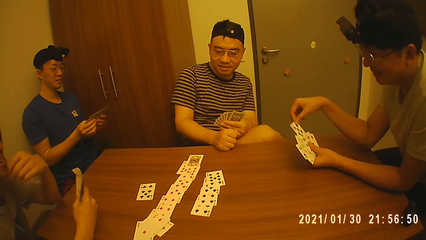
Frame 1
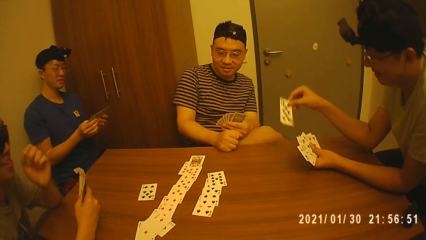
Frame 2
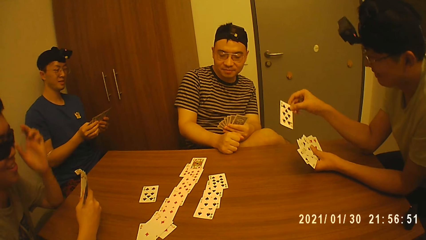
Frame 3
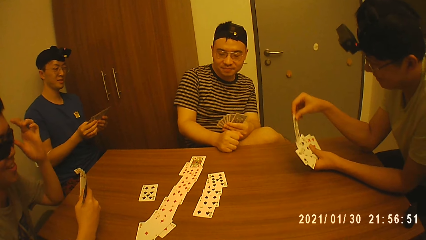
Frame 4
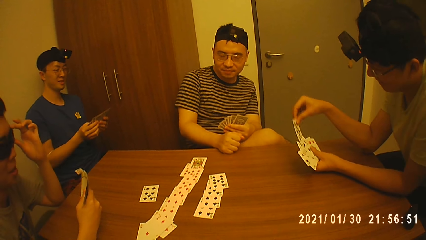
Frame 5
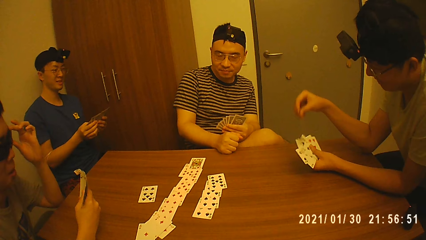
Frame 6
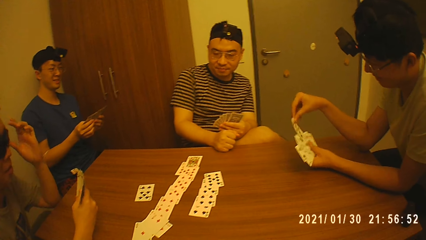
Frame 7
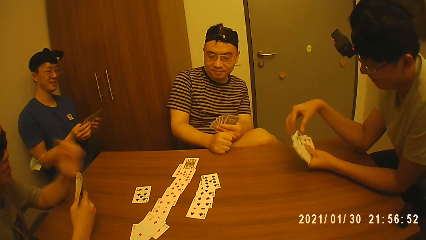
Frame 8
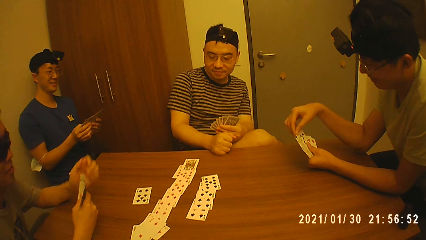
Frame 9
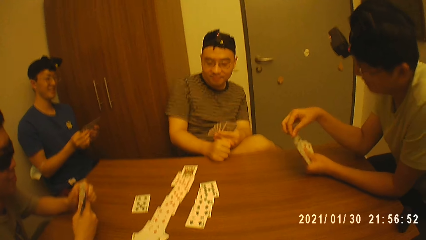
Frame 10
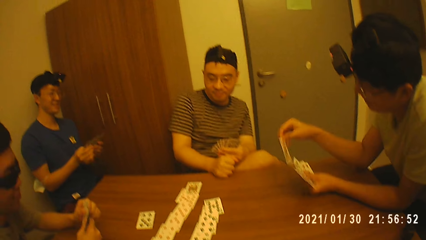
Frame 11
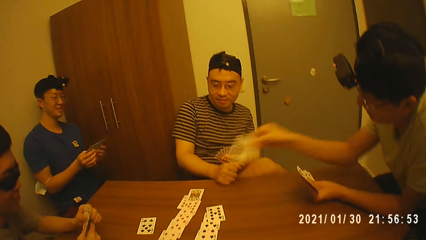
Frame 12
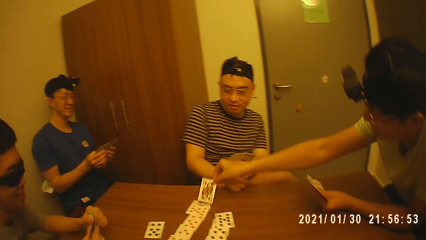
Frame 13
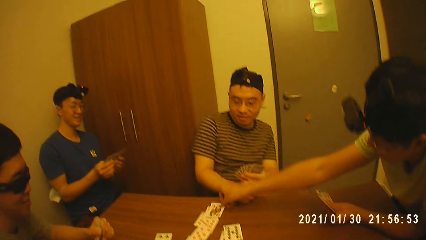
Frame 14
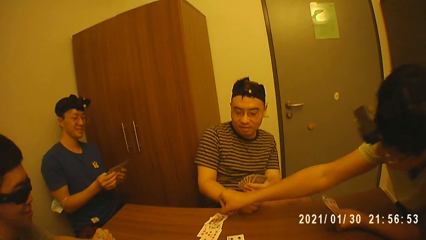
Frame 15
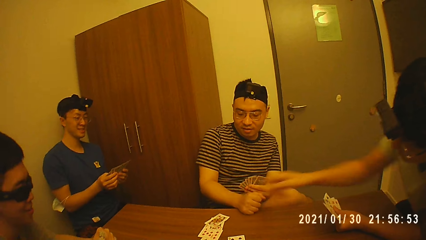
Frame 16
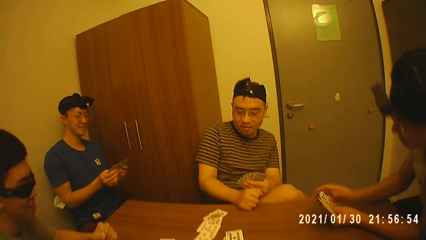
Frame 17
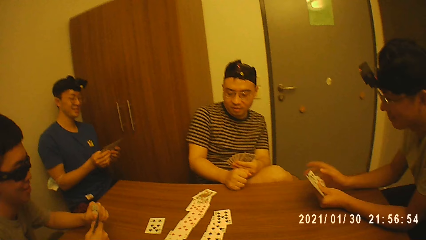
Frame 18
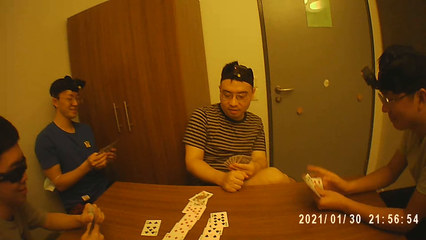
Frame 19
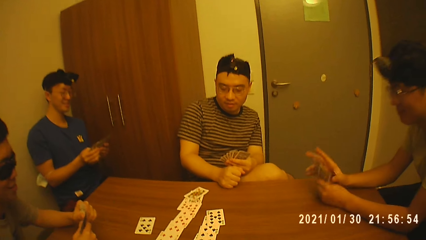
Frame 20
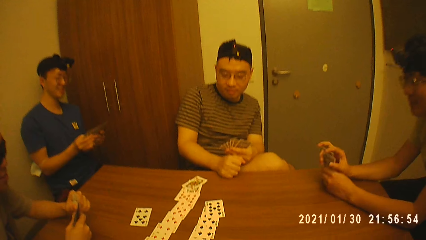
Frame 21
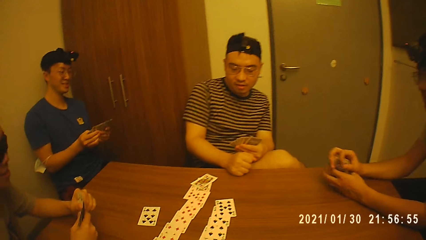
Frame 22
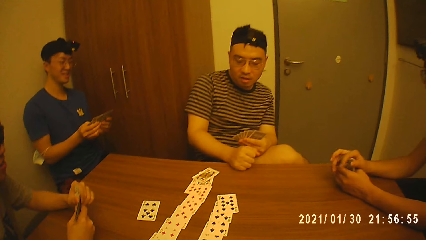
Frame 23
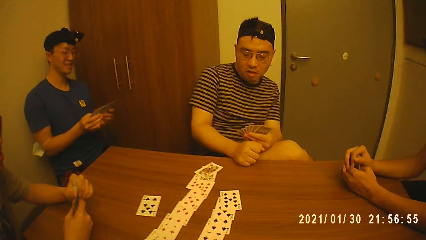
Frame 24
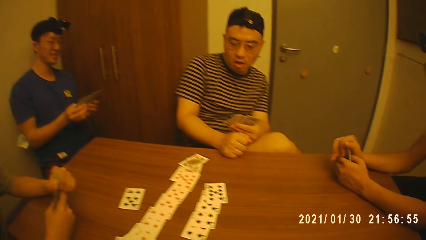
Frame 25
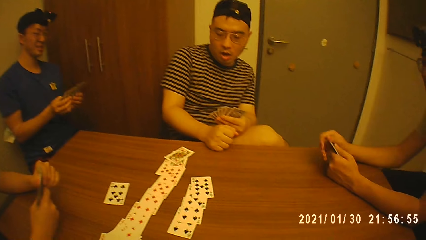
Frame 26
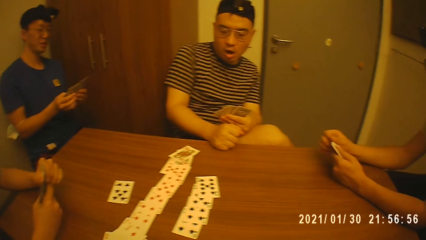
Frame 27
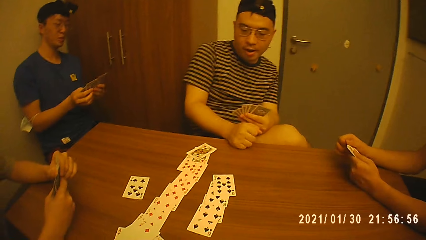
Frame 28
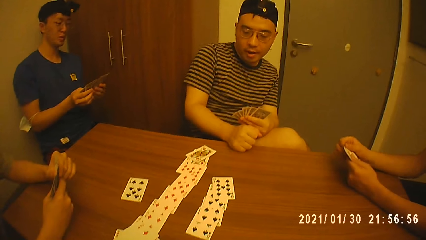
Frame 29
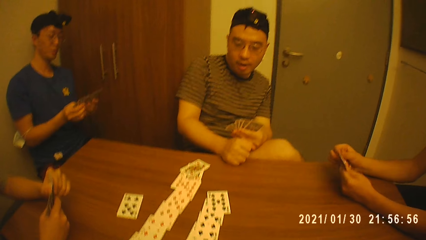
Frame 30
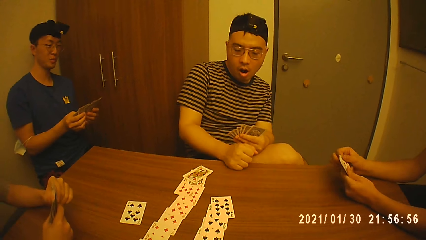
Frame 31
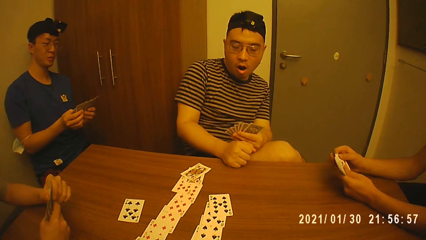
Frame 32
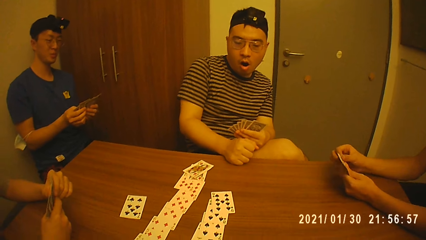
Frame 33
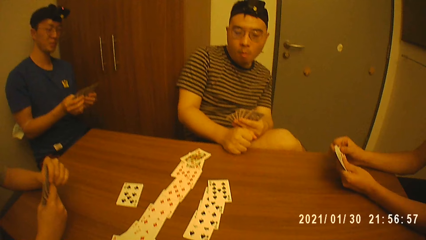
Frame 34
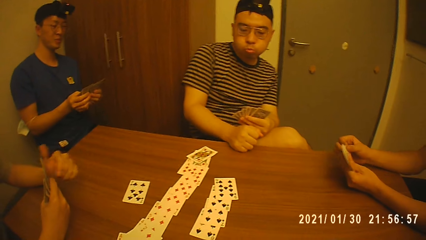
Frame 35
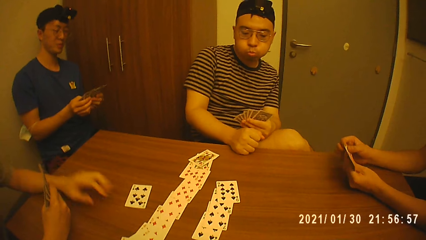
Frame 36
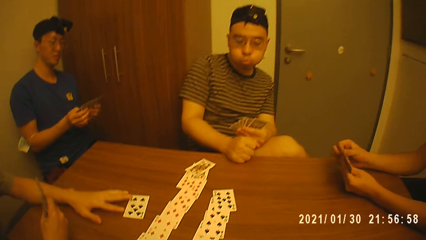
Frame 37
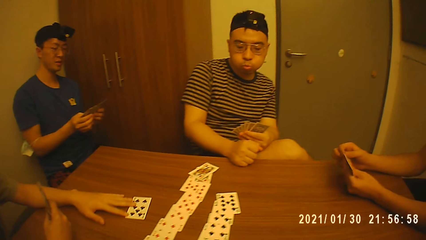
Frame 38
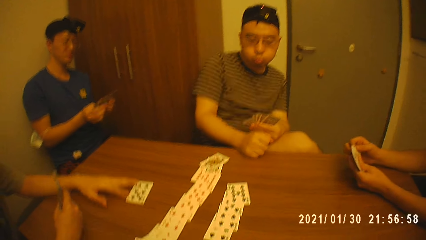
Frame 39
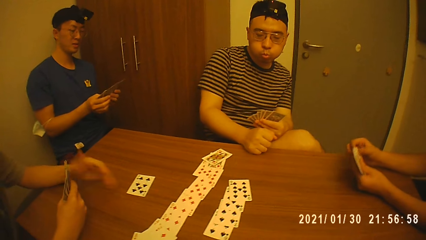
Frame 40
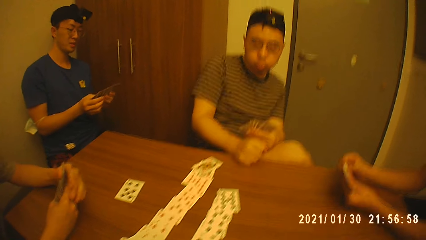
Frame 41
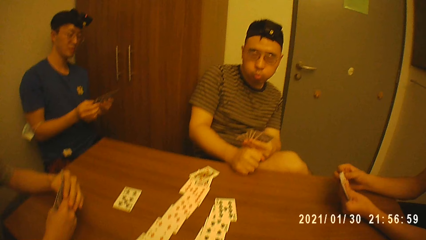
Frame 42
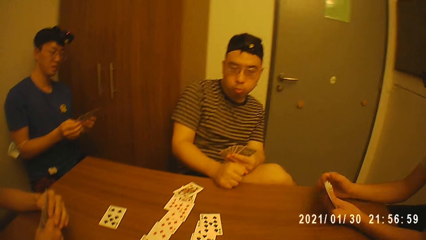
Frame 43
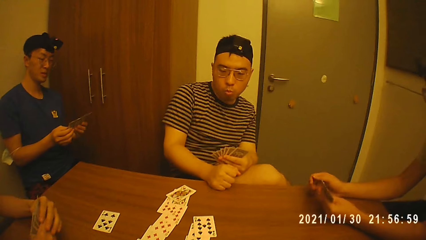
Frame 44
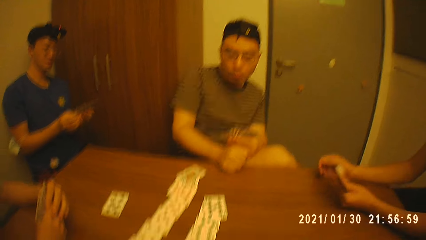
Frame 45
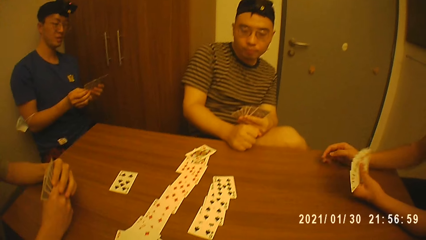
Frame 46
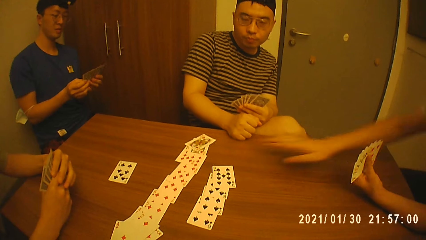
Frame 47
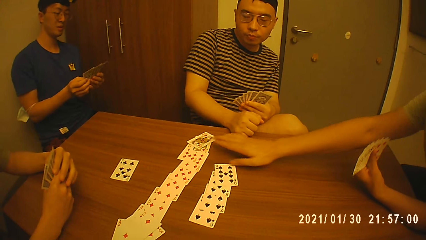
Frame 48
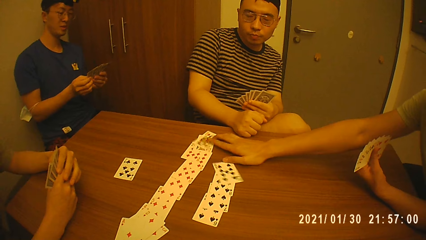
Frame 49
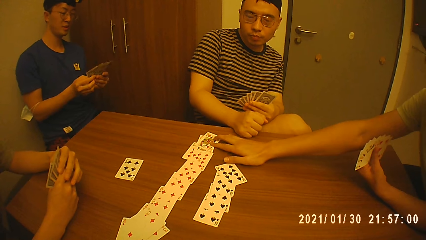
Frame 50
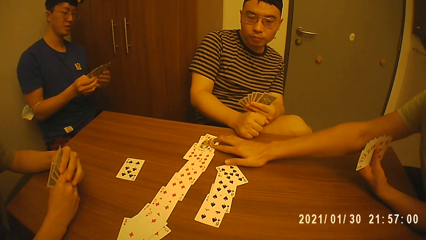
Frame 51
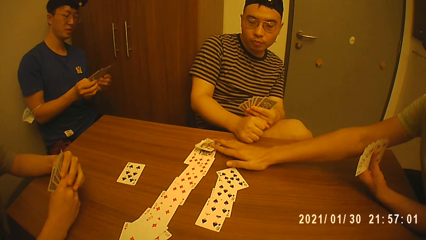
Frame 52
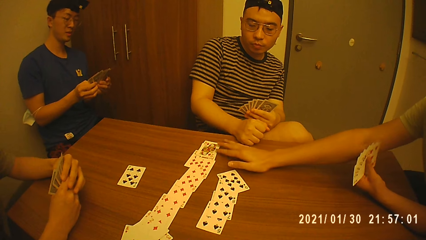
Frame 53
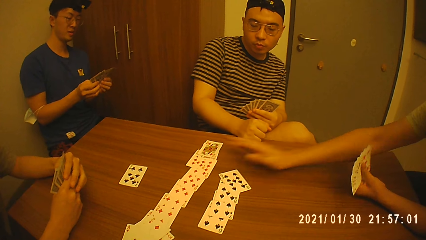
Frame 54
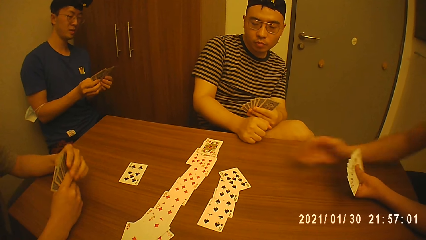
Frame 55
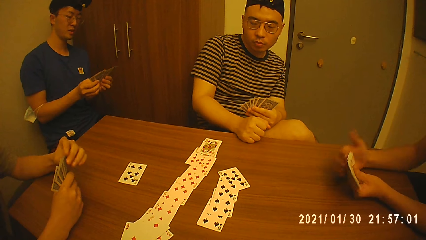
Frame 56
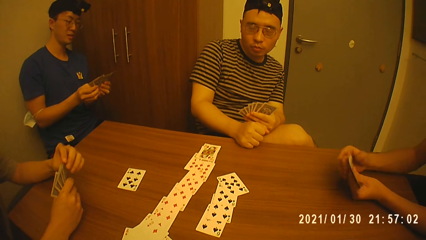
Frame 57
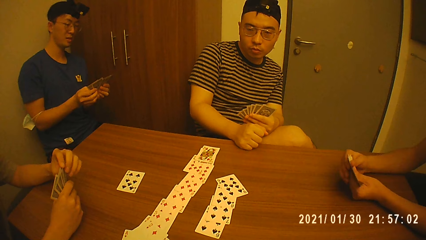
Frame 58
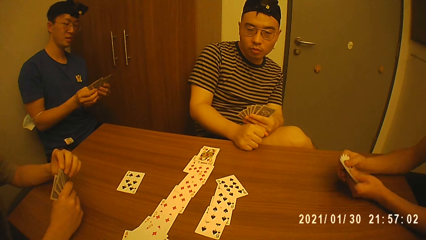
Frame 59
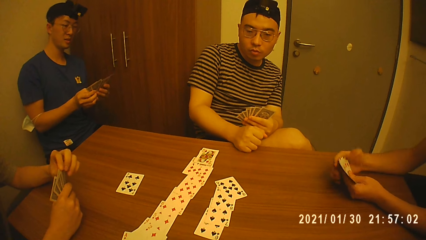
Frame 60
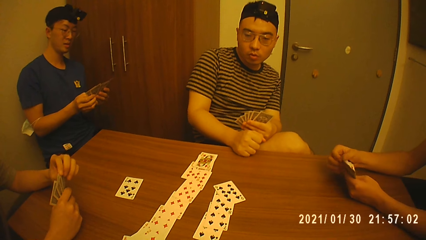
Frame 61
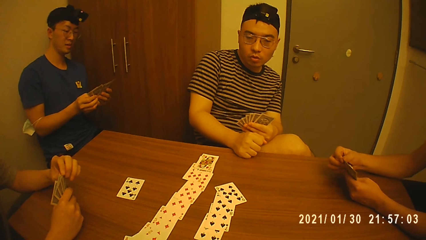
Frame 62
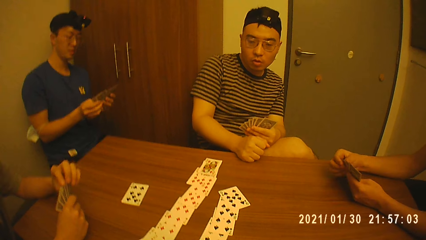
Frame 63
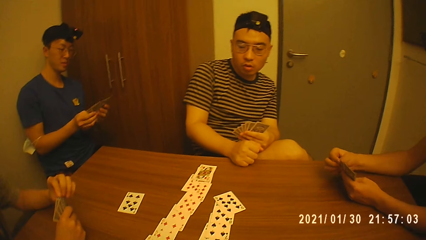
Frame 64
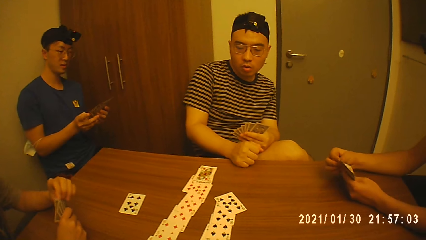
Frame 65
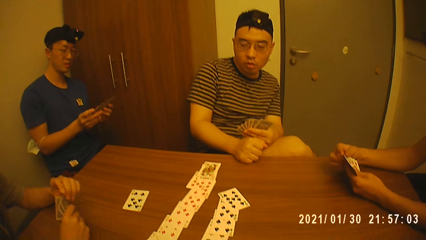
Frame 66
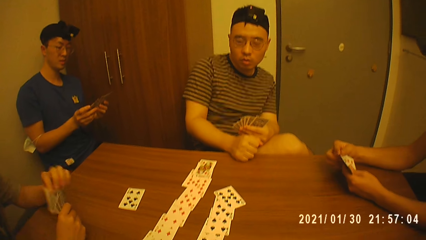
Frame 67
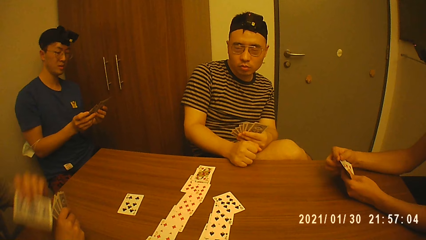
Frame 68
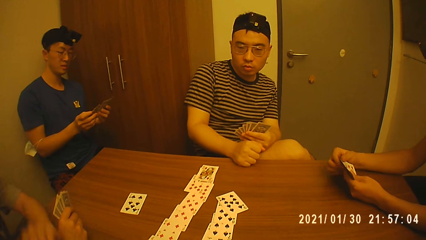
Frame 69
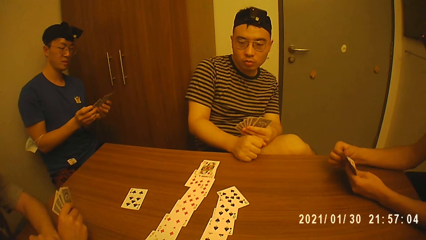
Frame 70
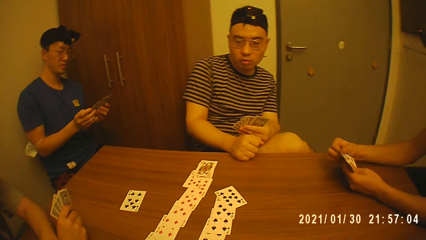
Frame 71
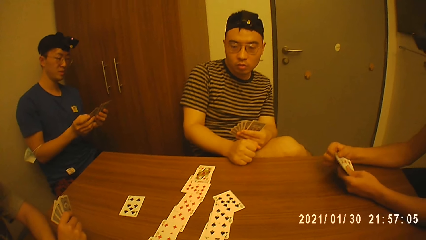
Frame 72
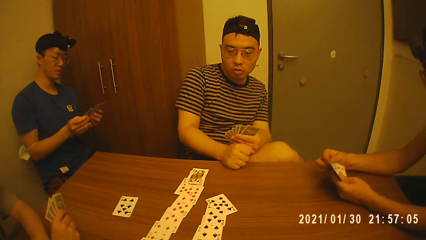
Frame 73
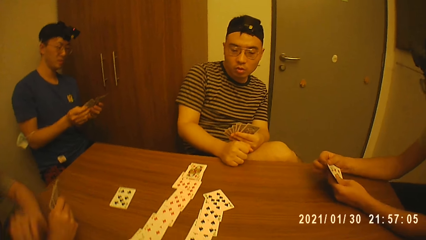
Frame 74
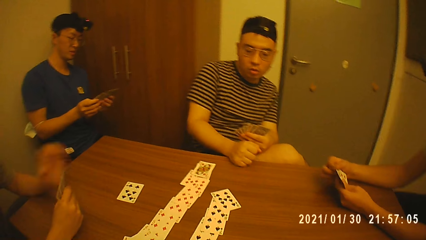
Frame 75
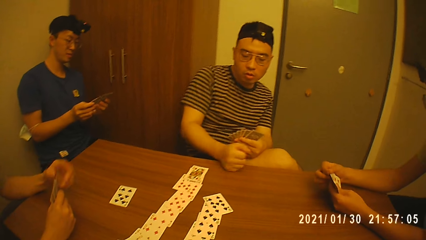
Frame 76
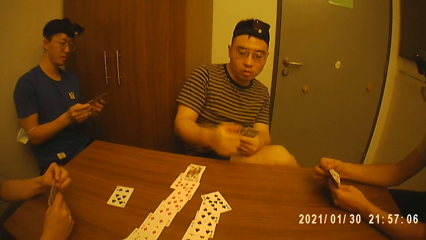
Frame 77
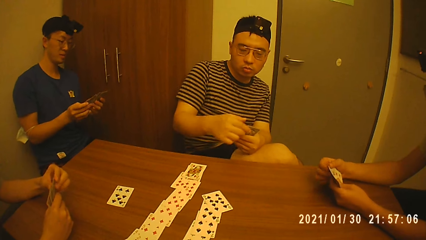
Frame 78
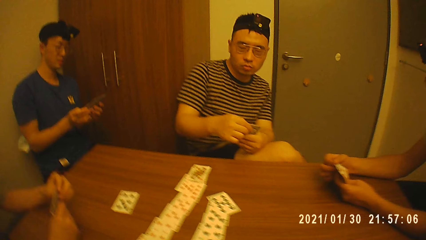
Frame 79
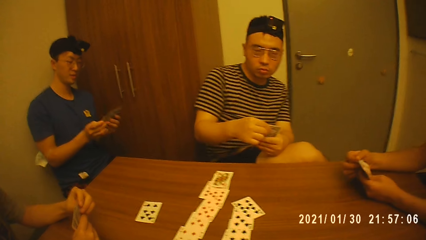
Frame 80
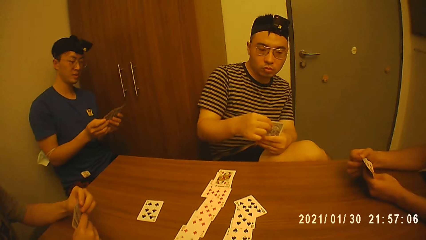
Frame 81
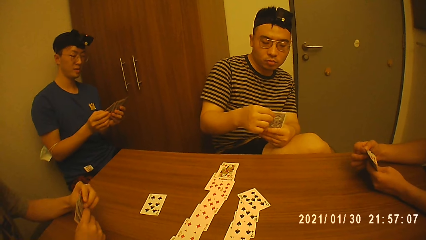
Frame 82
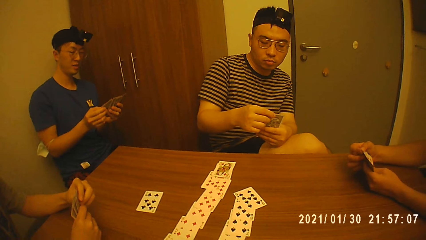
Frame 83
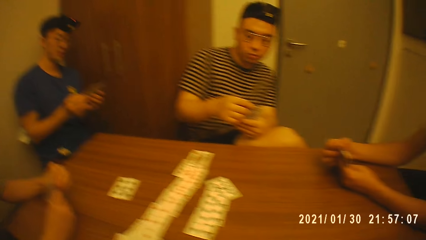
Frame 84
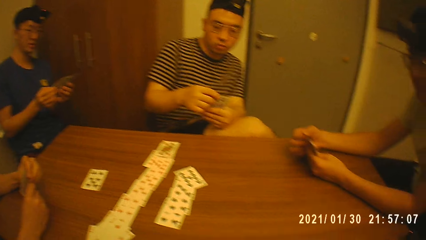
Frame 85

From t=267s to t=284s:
A man plays a card. Another man moves the card on the table. The first man touches a card on the table. The other man gives the camera wearer a card.
